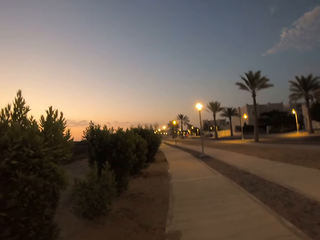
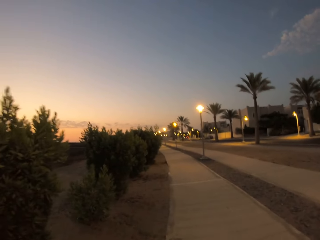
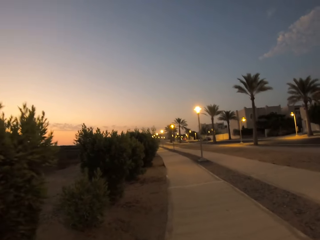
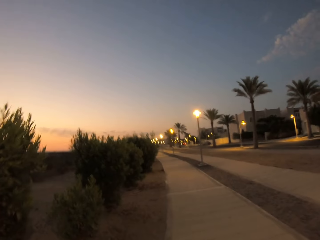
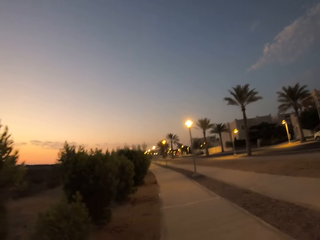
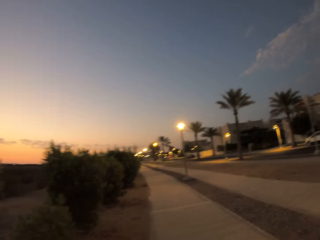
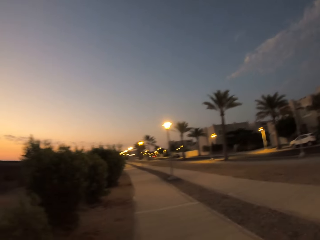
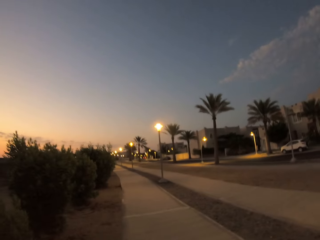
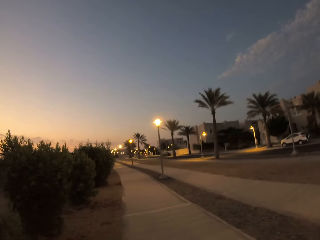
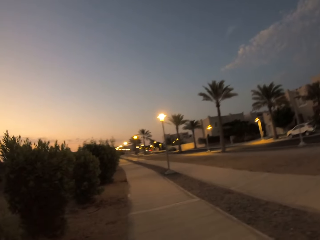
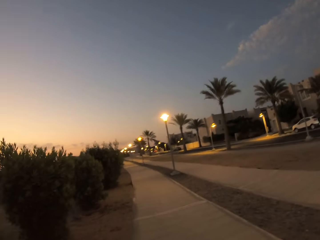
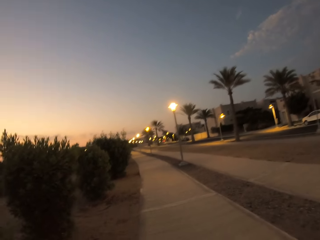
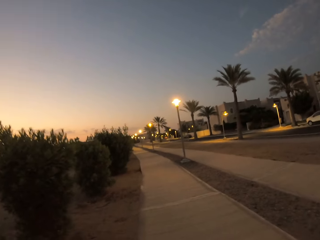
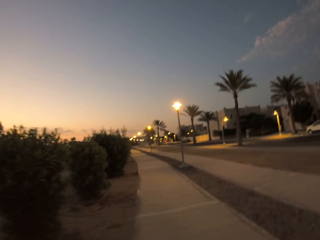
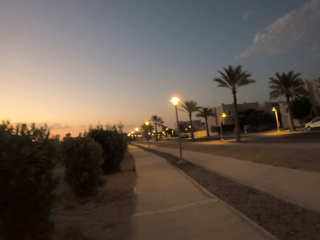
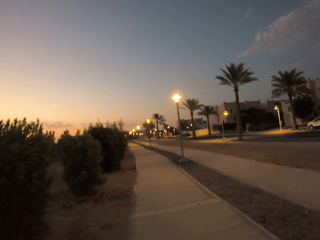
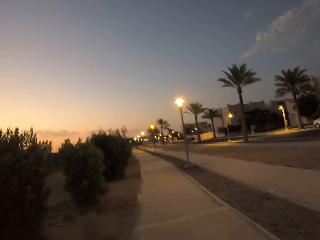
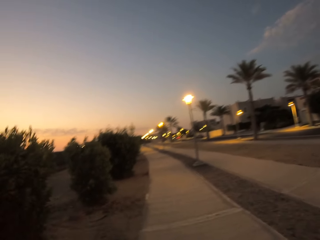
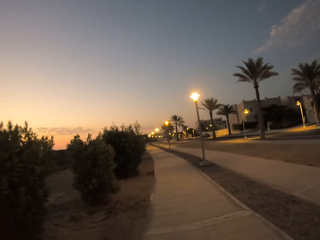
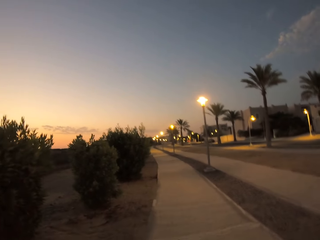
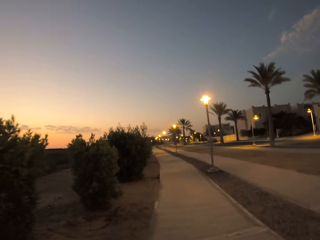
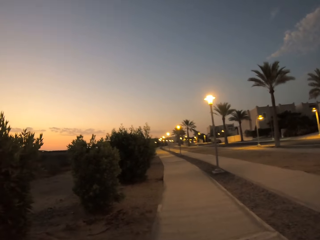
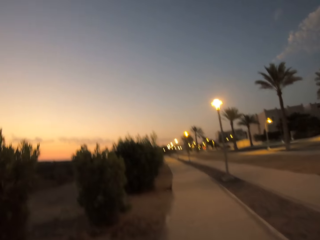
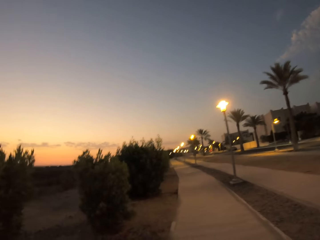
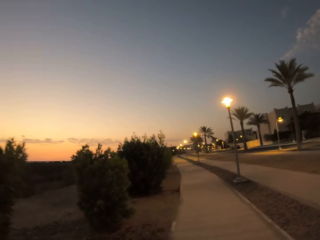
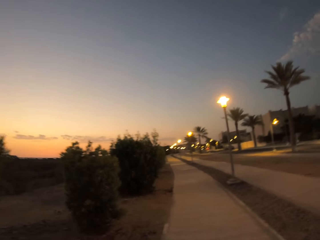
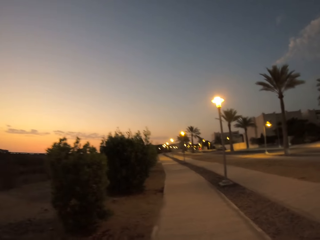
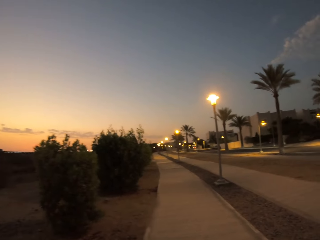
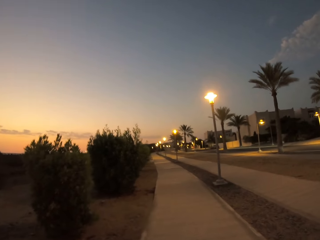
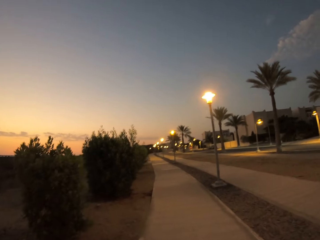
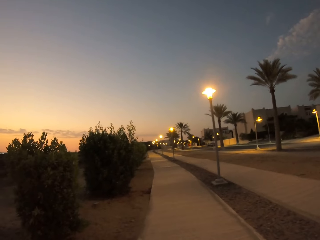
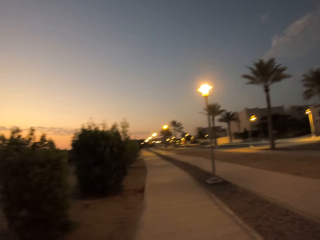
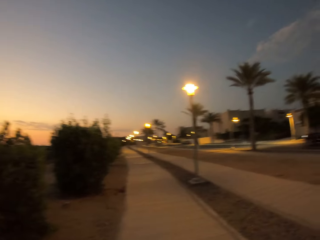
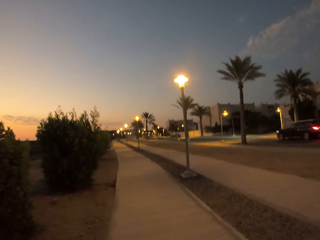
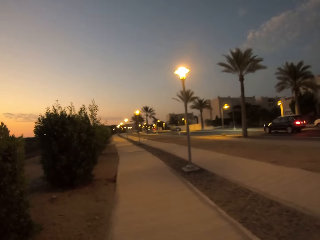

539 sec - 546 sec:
The camera wearer walks along the sidewalk.

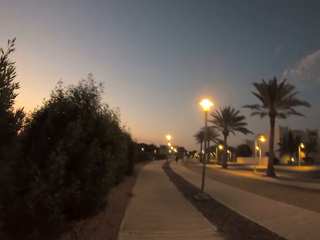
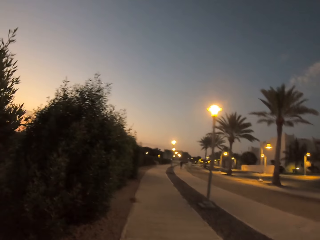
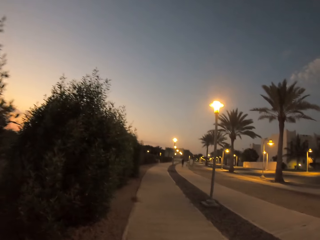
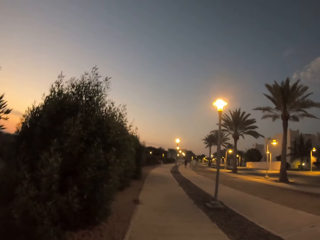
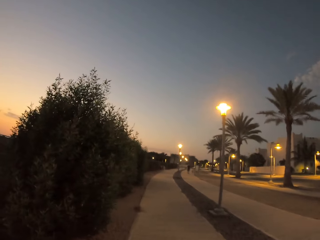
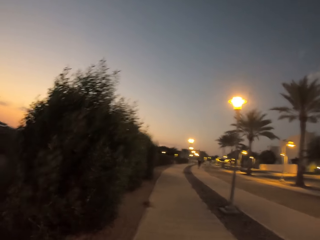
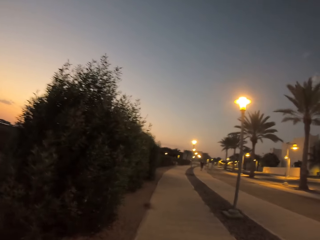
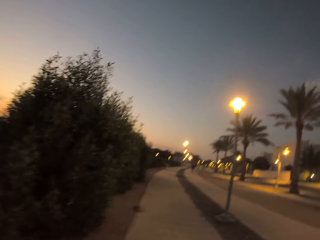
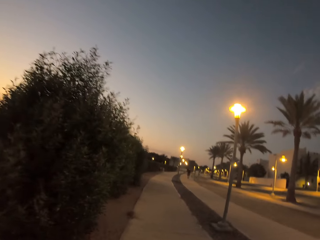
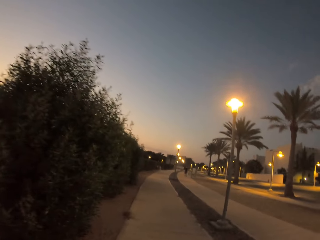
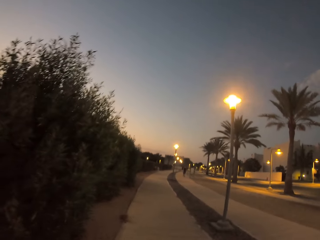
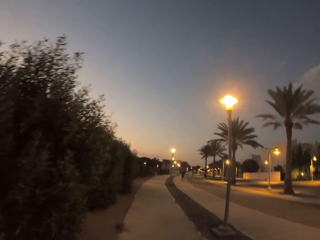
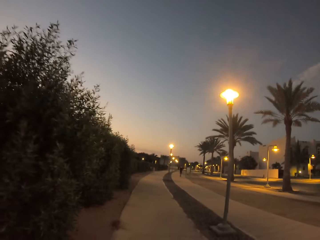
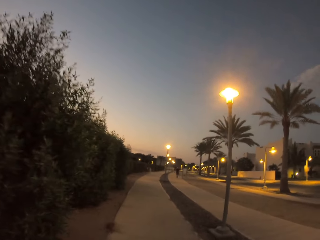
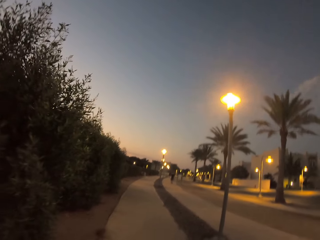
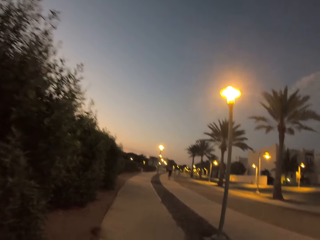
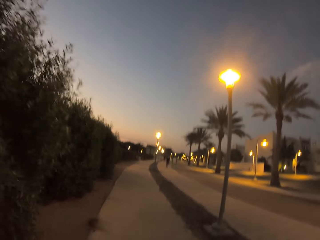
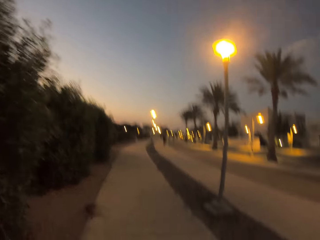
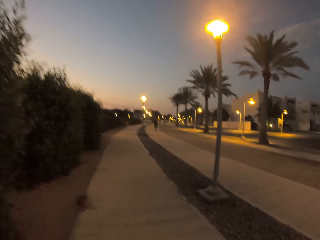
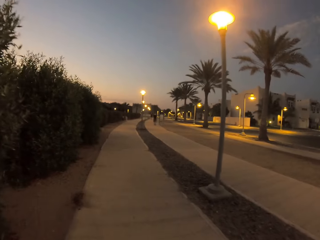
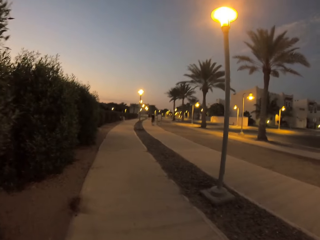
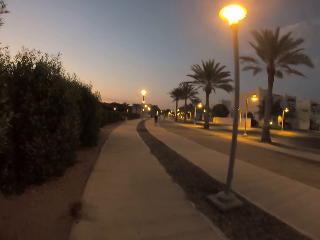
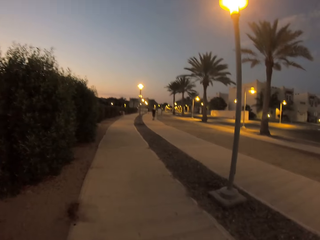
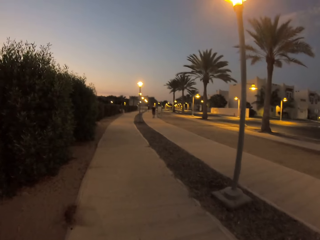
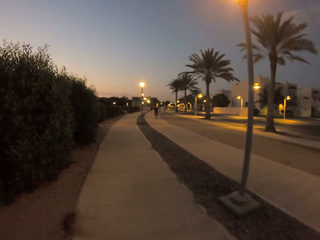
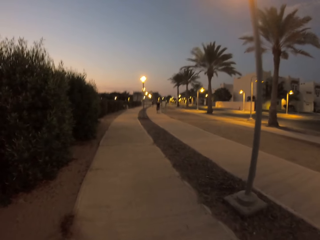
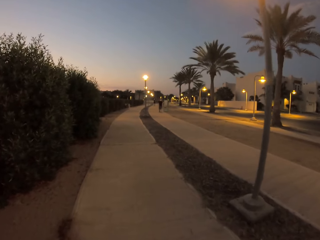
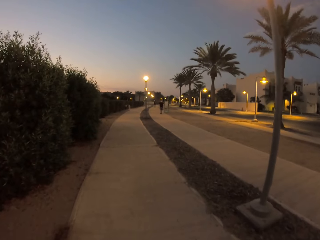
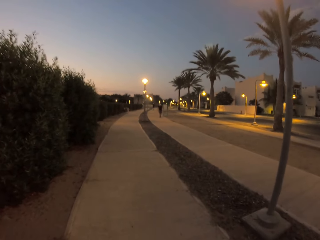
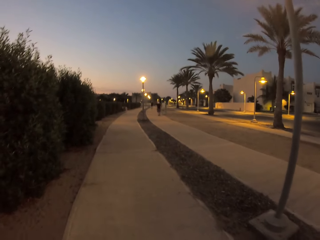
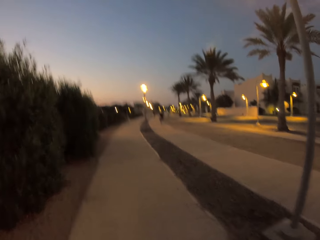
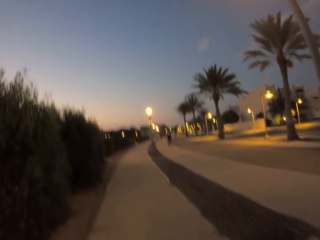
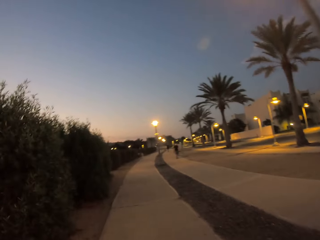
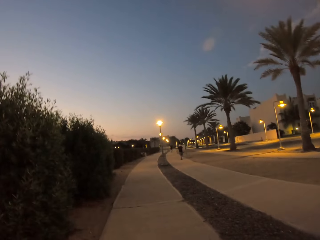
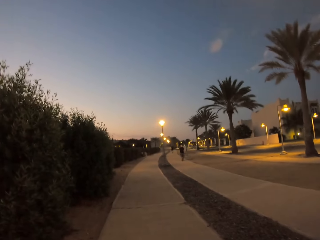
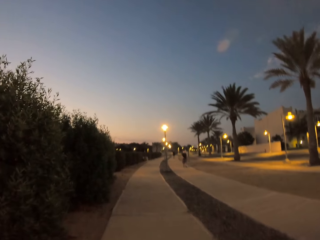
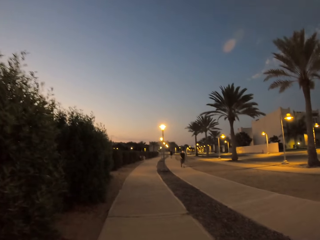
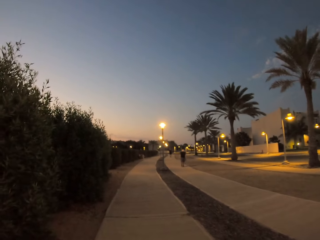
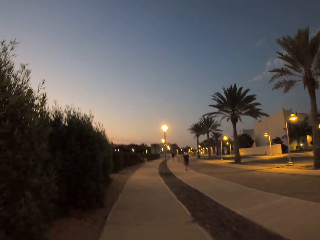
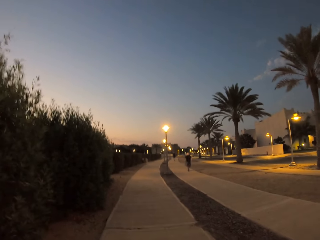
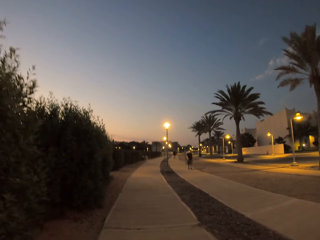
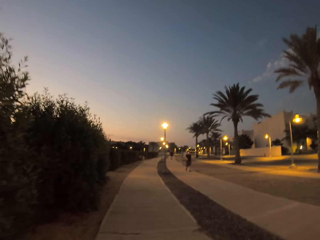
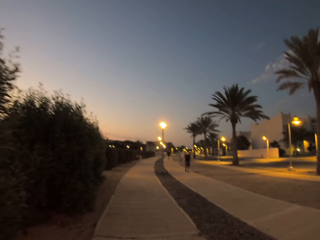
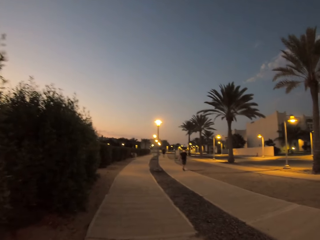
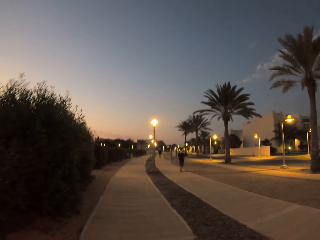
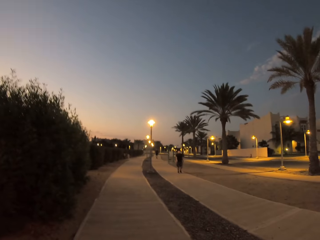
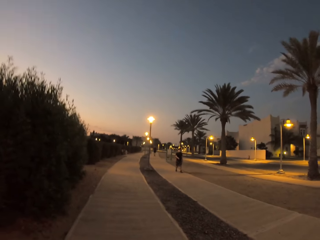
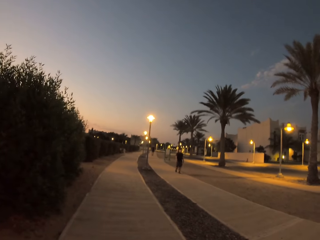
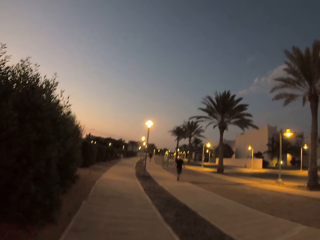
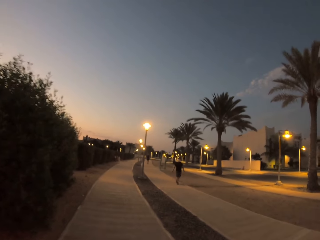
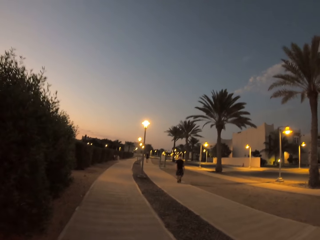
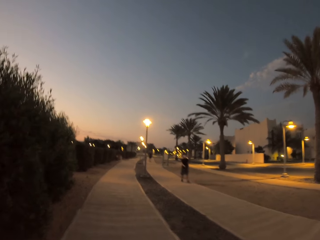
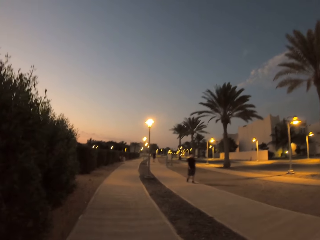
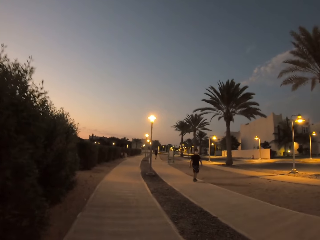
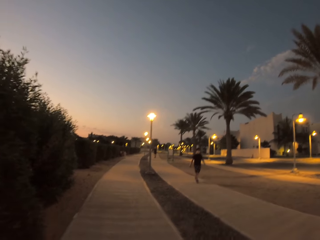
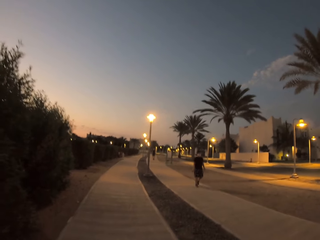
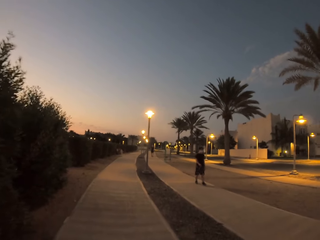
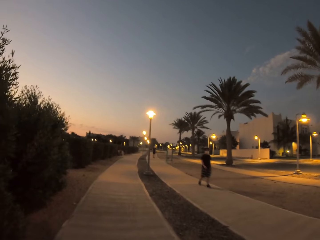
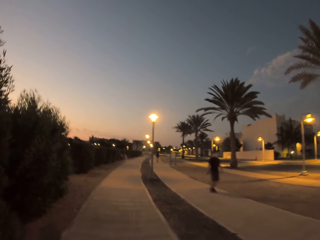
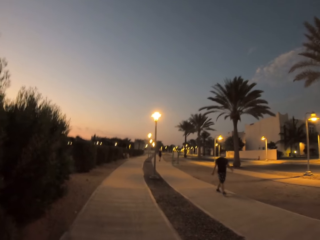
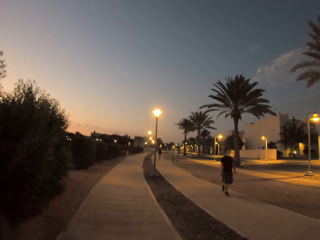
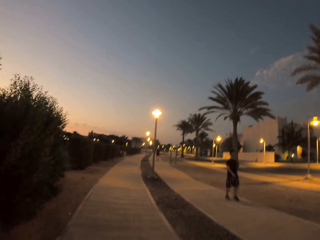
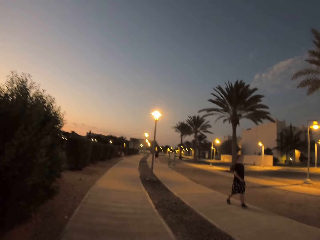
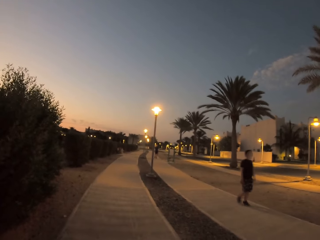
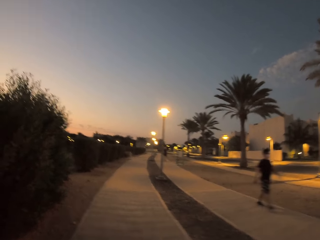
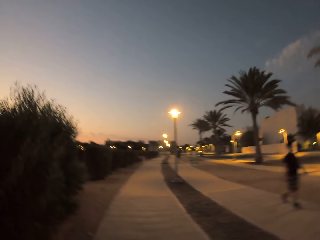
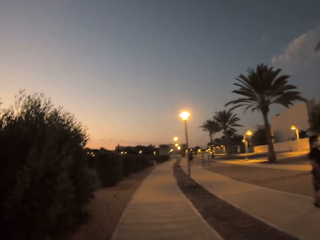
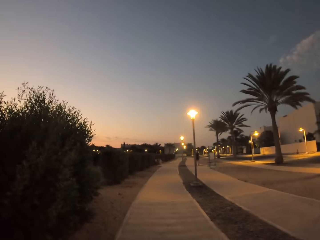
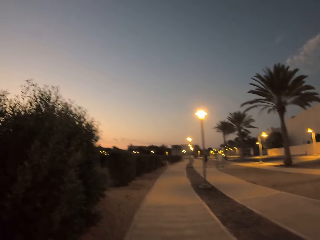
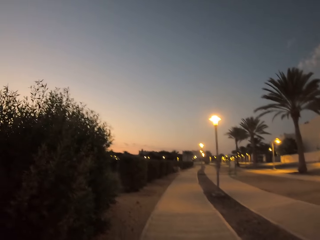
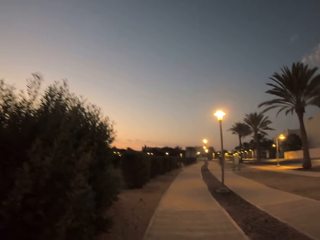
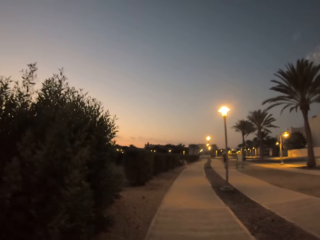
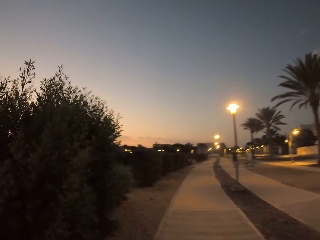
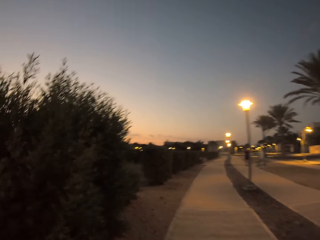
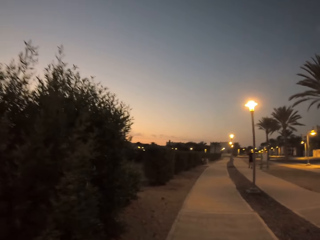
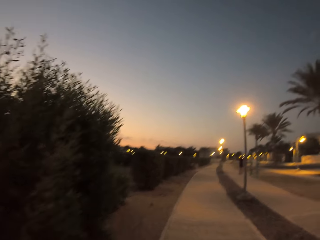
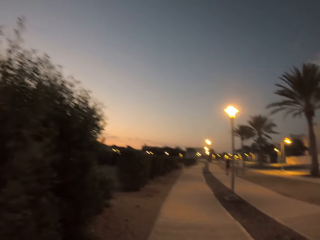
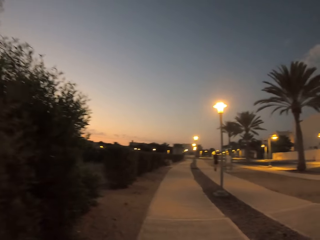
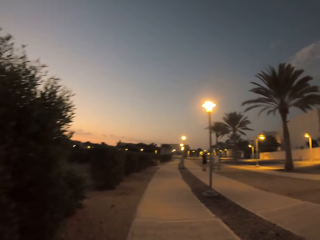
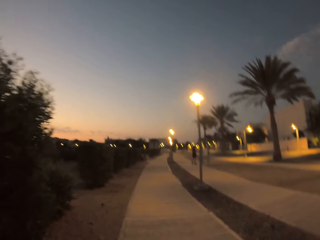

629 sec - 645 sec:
A man walks on the sidewalk. The camera wearer walks along the sidewalk. The man walks past the camera wearer. The camera wearer walks along the sidewalk.
